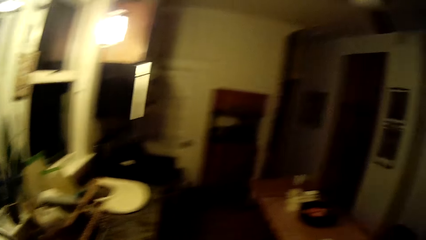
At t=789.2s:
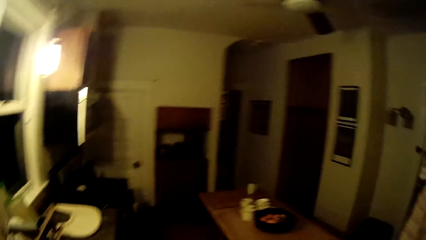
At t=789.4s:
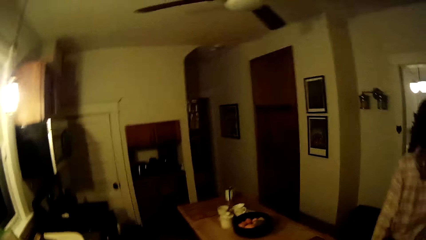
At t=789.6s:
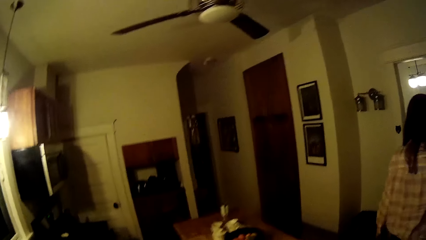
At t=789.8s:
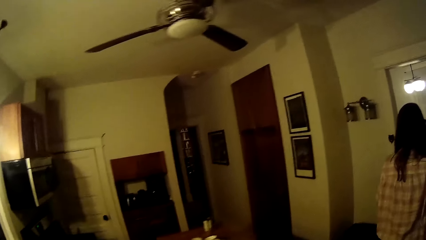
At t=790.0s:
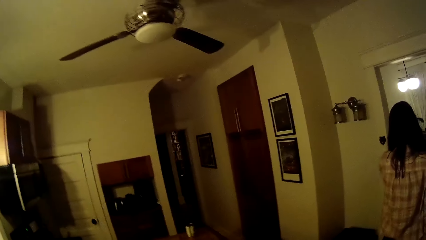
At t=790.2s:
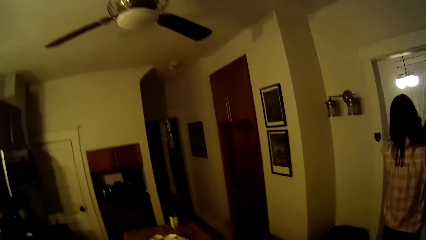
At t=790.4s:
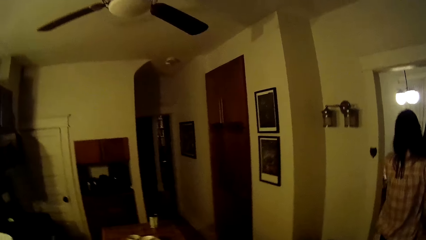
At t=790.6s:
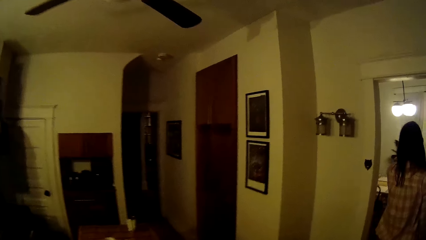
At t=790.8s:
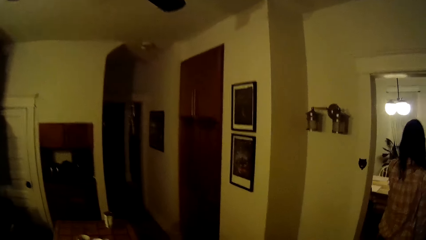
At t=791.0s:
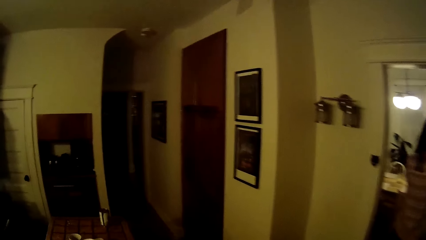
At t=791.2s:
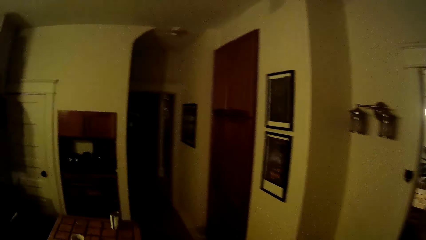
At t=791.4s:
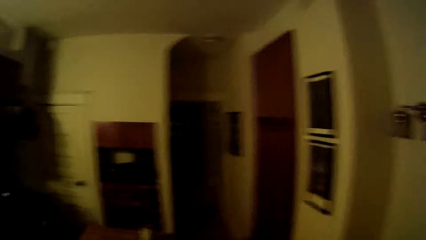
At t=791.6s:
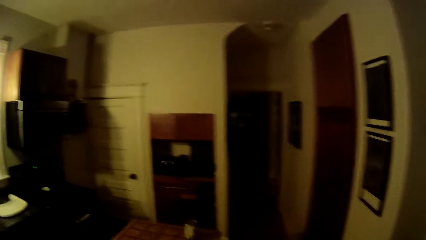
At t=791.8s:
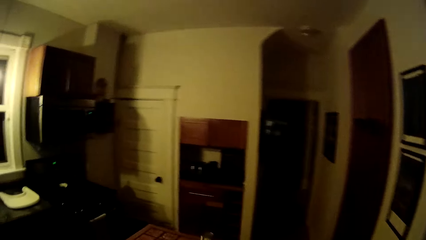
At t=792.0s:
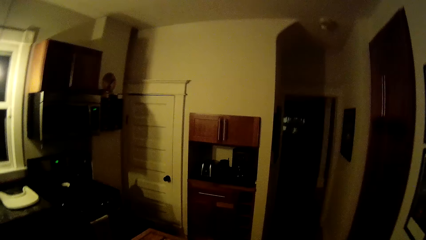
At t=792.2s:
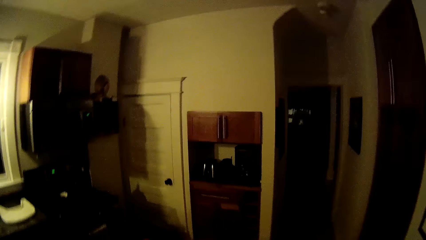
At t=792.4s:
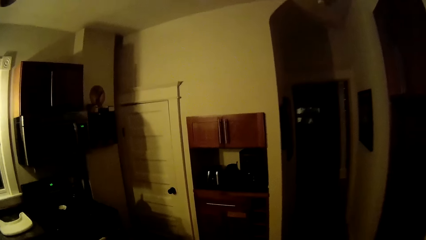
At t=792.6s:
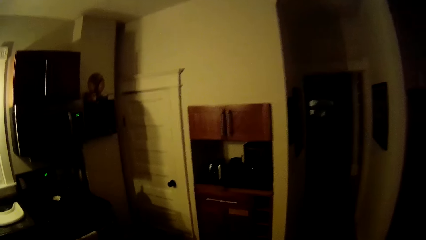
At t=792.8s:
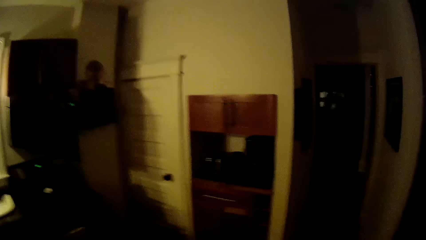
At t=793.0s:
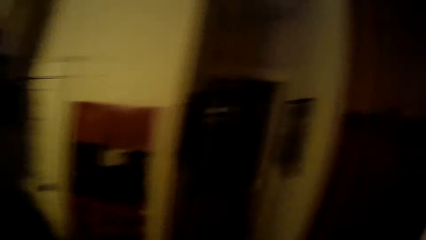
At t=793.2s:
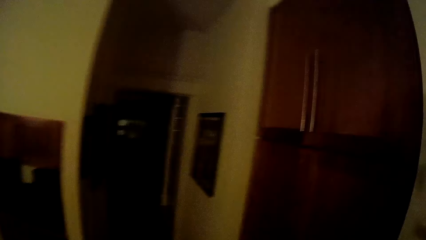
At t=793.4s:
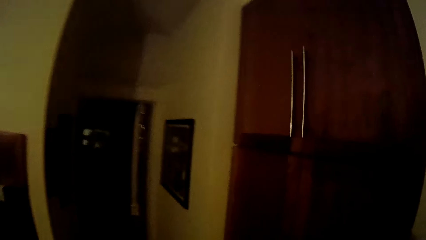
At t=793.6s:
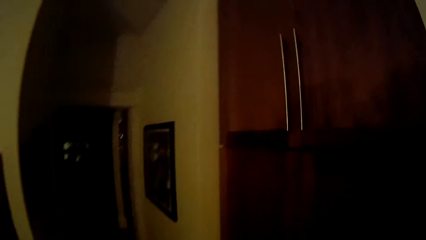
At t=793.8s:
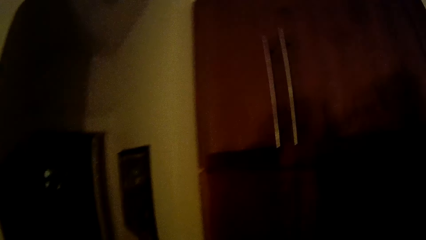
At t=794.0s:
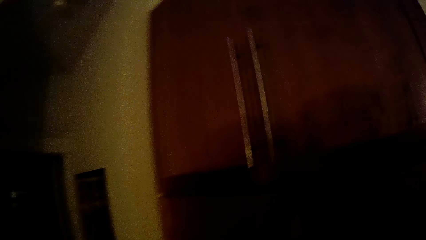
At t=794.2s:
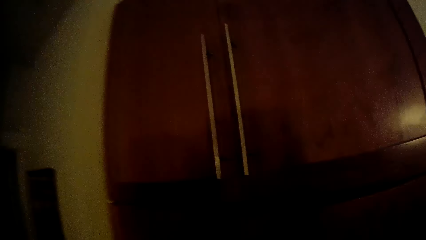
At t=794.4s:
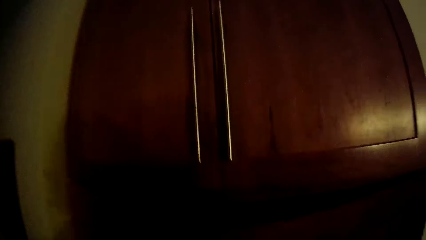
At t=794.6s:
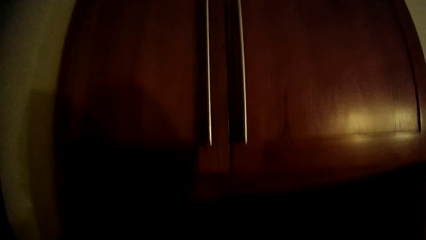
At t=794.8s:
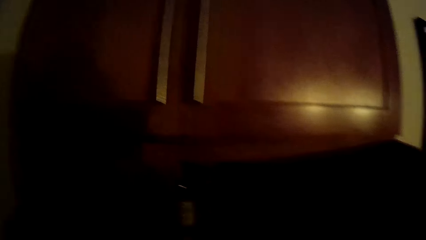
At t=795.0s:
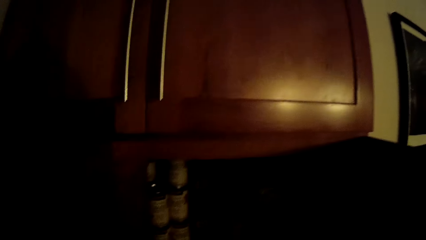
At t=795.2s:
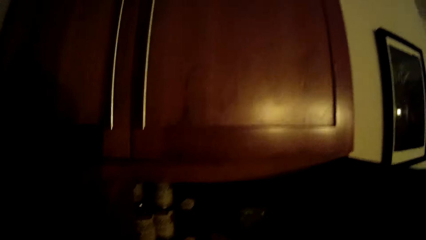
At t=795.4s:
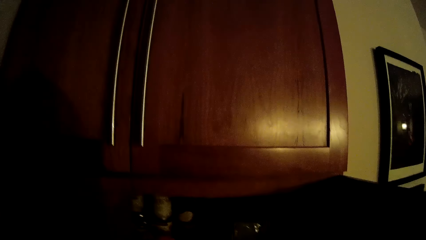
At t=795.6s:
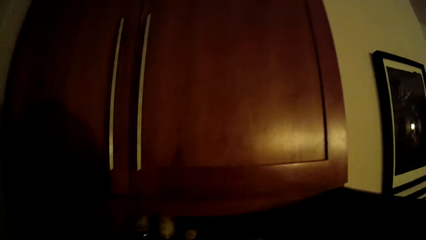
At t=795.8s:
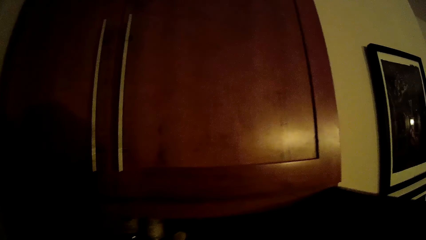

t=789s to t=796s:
The camera wearer turns around. They look at a lady. The lady walks around the room. The camera wearer walks to the cabinet. The lady walked out of the kitchen to the dining room.
